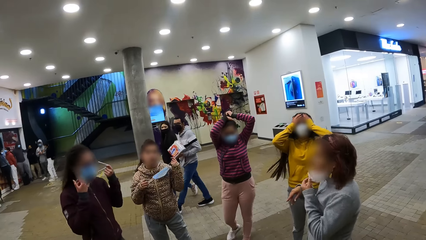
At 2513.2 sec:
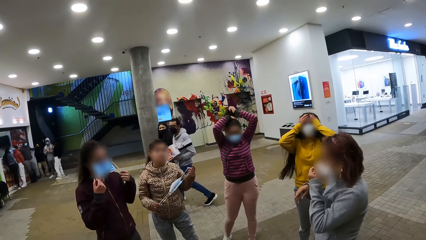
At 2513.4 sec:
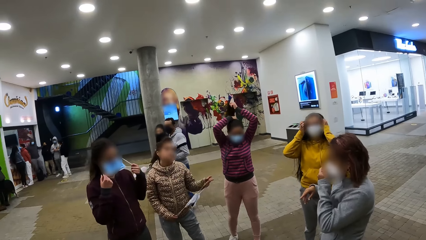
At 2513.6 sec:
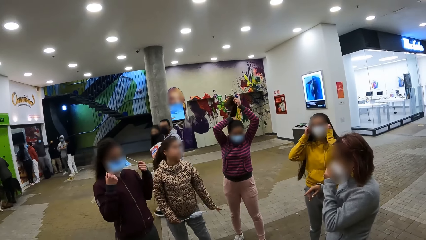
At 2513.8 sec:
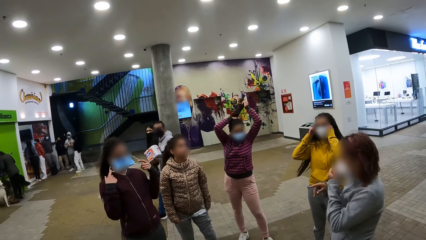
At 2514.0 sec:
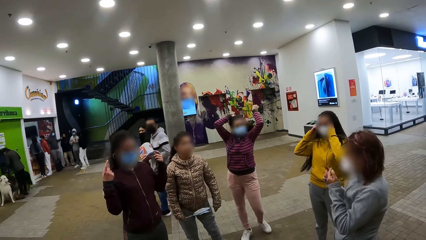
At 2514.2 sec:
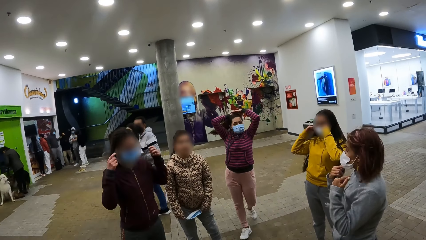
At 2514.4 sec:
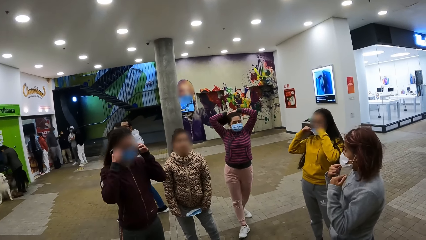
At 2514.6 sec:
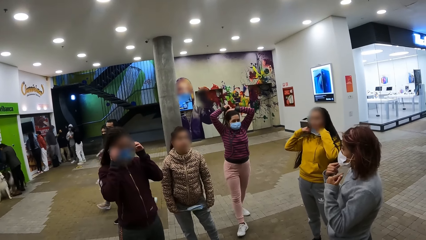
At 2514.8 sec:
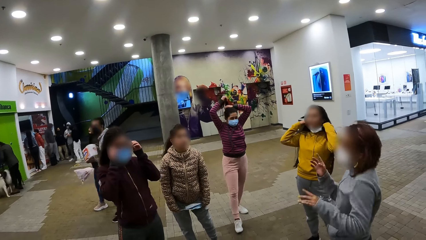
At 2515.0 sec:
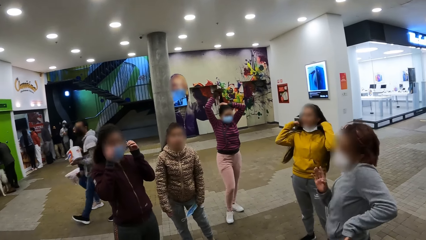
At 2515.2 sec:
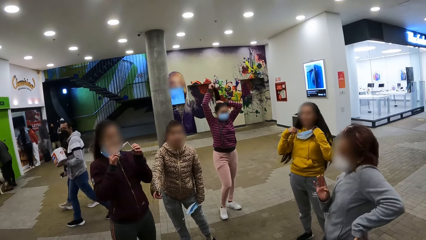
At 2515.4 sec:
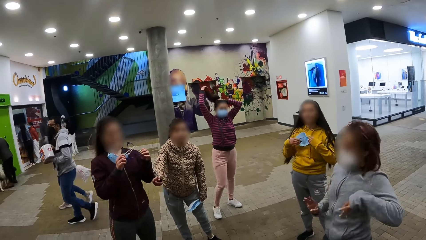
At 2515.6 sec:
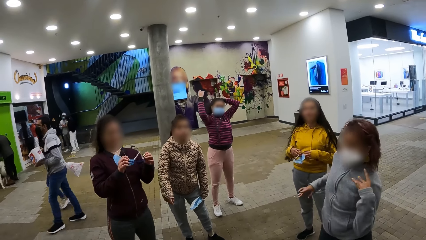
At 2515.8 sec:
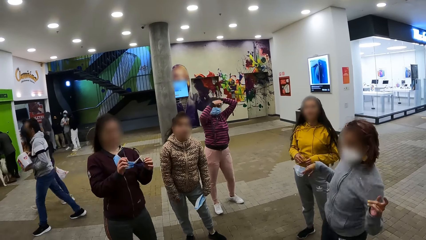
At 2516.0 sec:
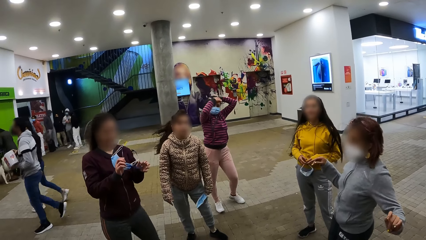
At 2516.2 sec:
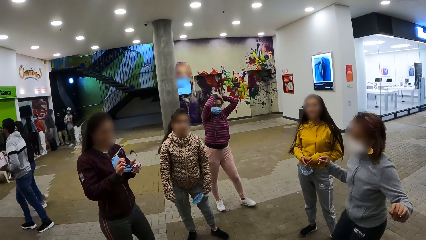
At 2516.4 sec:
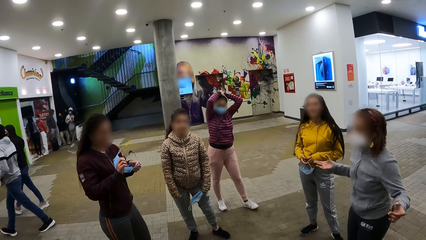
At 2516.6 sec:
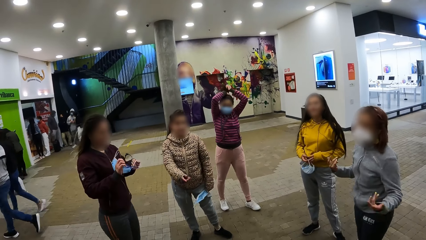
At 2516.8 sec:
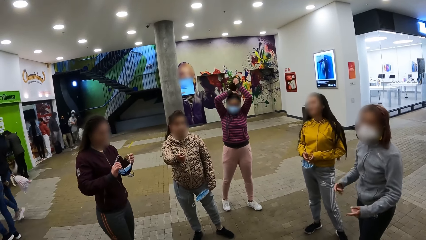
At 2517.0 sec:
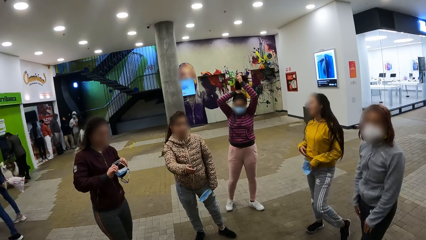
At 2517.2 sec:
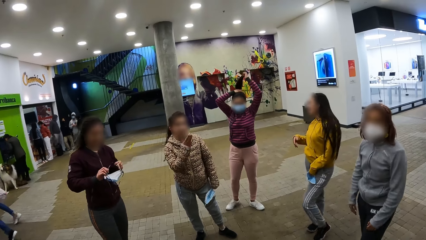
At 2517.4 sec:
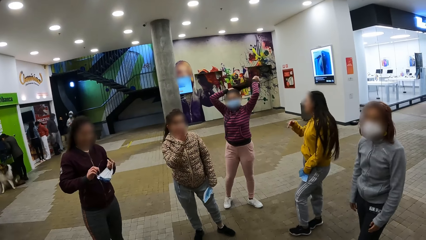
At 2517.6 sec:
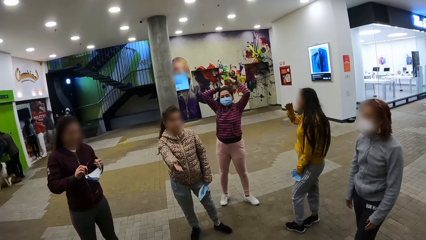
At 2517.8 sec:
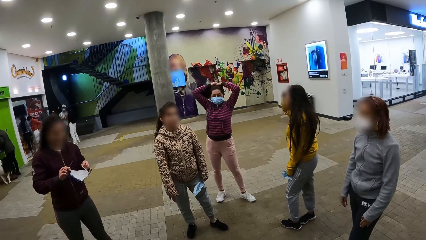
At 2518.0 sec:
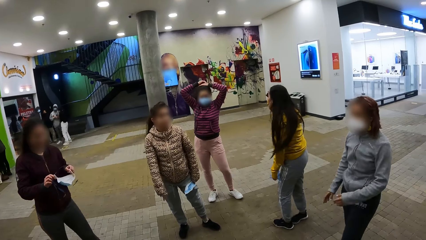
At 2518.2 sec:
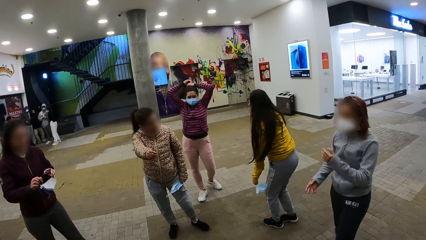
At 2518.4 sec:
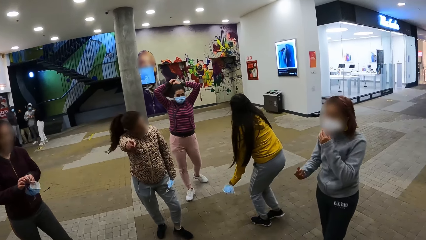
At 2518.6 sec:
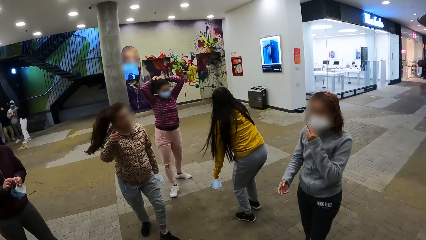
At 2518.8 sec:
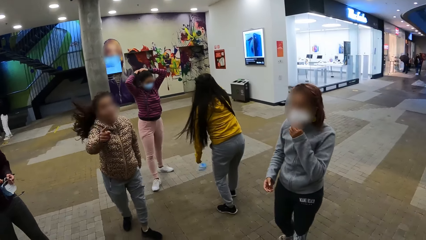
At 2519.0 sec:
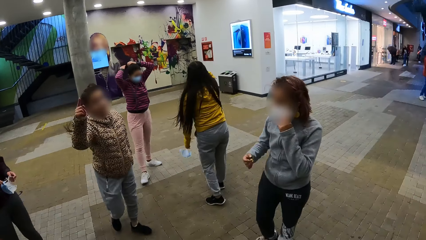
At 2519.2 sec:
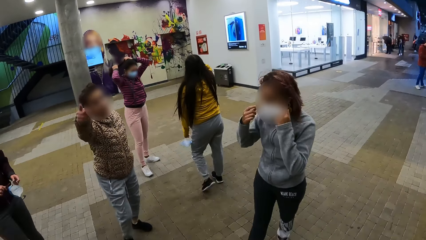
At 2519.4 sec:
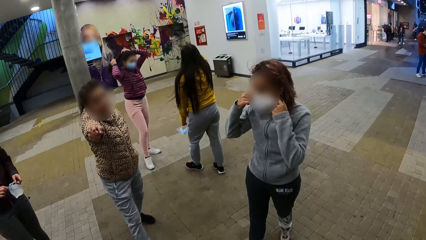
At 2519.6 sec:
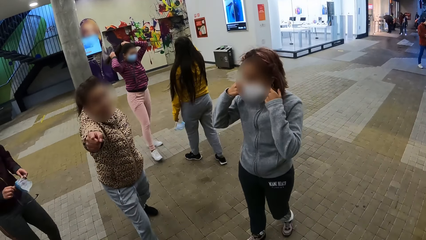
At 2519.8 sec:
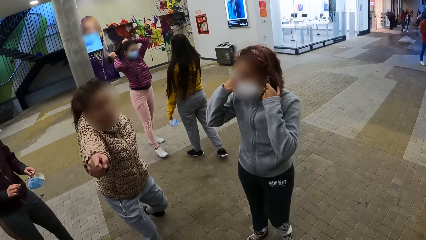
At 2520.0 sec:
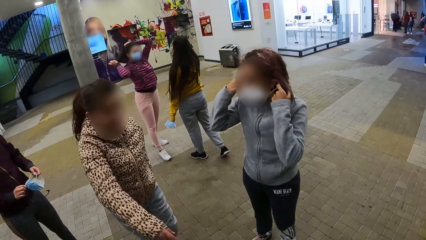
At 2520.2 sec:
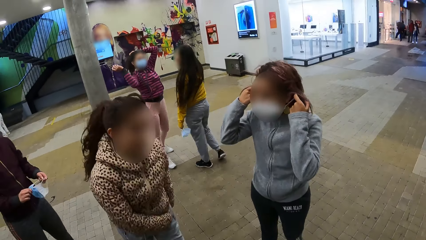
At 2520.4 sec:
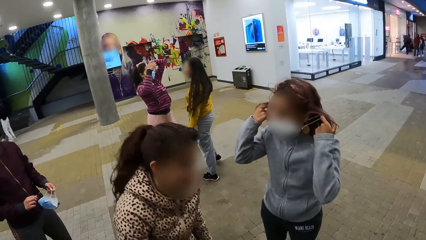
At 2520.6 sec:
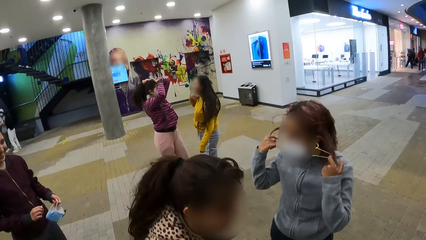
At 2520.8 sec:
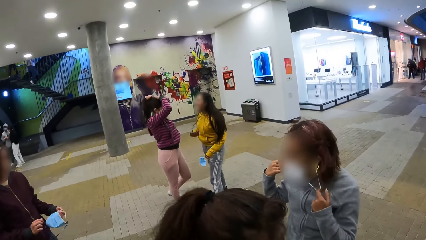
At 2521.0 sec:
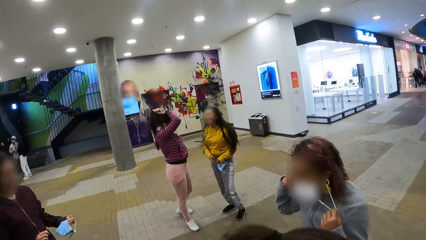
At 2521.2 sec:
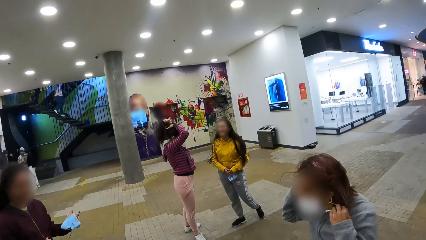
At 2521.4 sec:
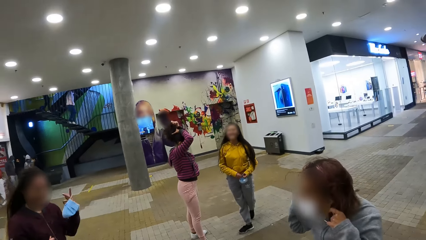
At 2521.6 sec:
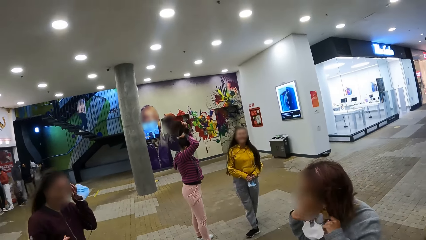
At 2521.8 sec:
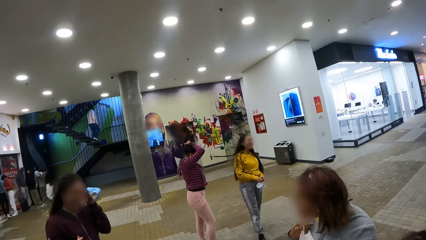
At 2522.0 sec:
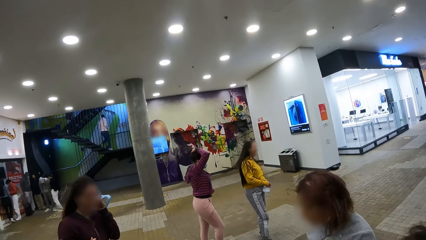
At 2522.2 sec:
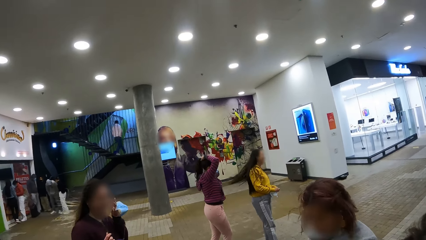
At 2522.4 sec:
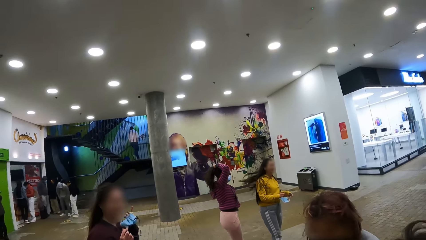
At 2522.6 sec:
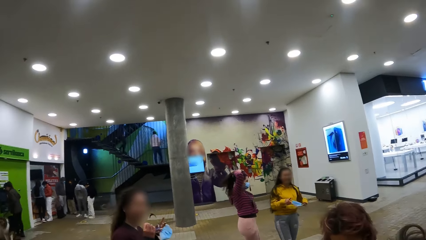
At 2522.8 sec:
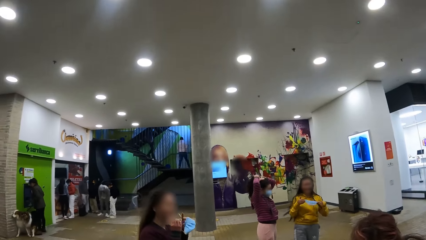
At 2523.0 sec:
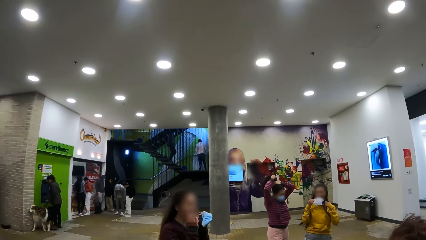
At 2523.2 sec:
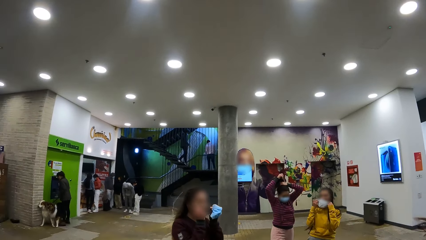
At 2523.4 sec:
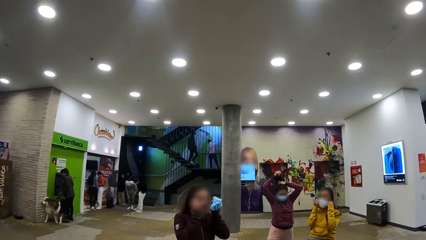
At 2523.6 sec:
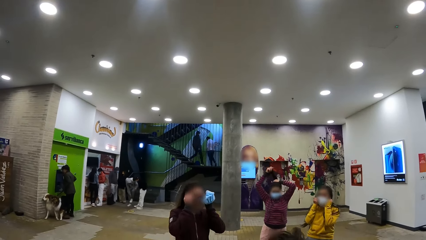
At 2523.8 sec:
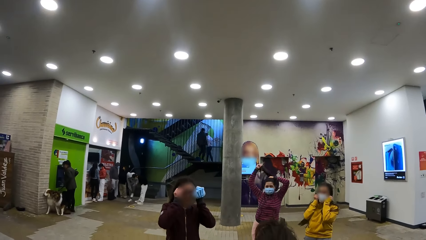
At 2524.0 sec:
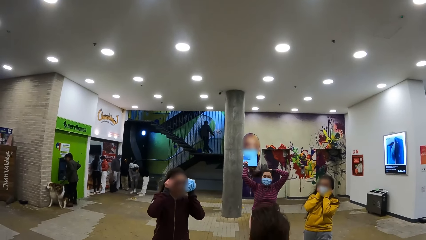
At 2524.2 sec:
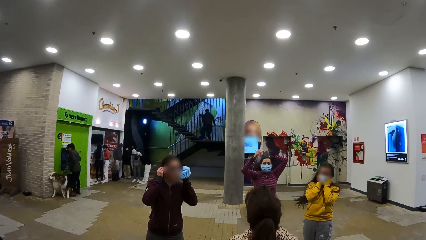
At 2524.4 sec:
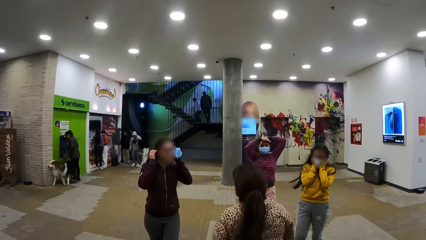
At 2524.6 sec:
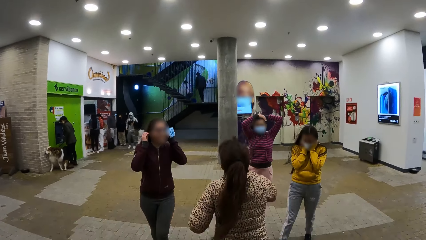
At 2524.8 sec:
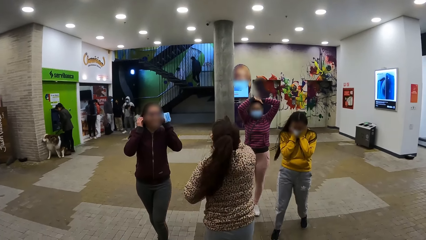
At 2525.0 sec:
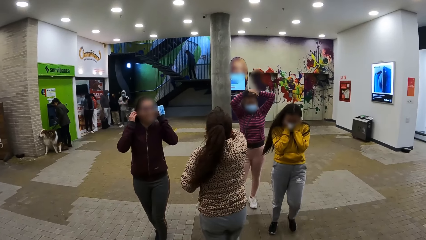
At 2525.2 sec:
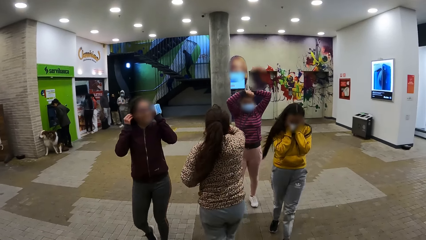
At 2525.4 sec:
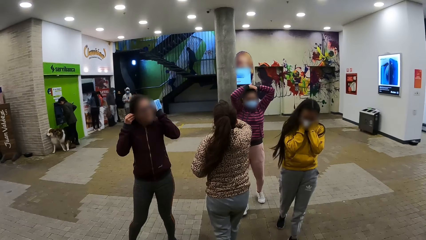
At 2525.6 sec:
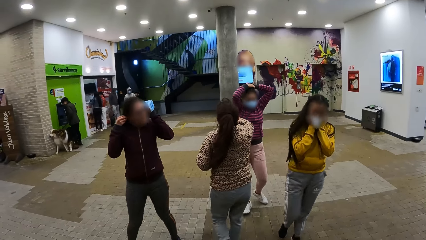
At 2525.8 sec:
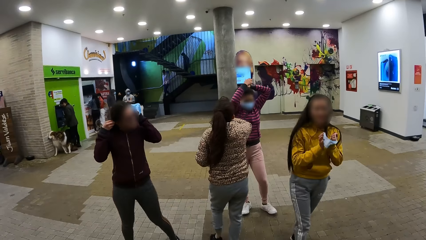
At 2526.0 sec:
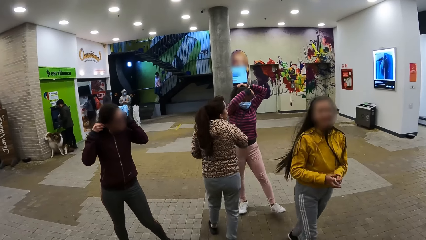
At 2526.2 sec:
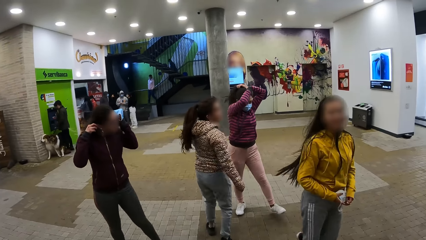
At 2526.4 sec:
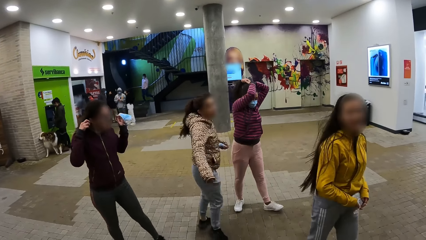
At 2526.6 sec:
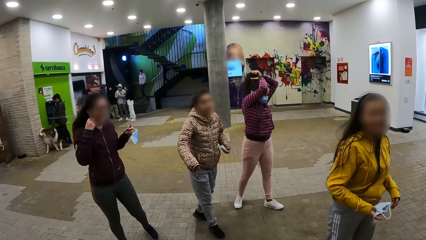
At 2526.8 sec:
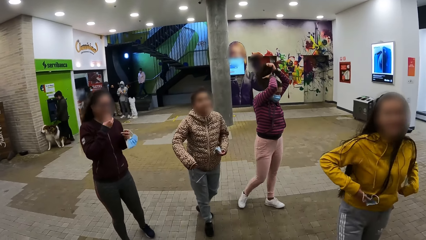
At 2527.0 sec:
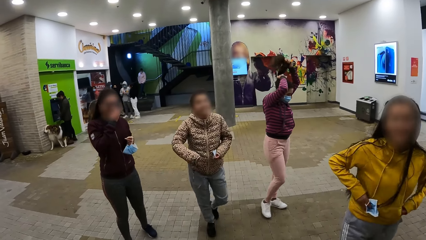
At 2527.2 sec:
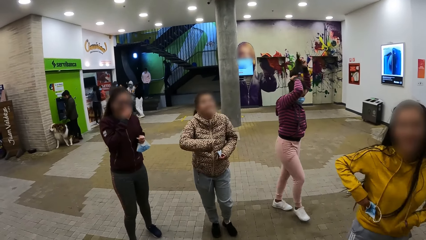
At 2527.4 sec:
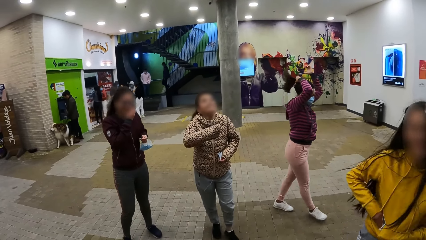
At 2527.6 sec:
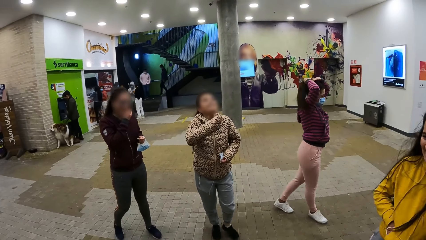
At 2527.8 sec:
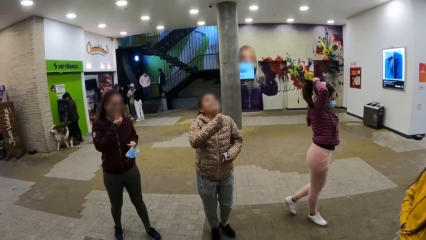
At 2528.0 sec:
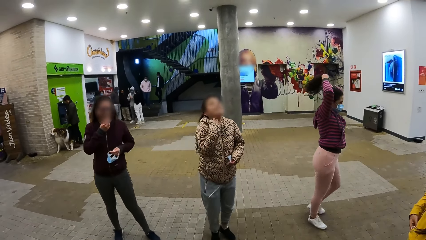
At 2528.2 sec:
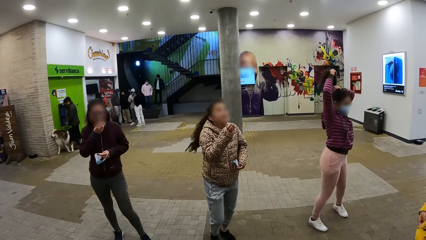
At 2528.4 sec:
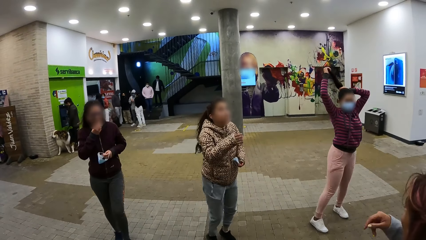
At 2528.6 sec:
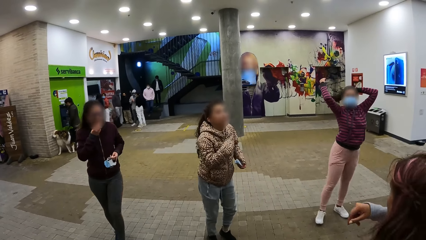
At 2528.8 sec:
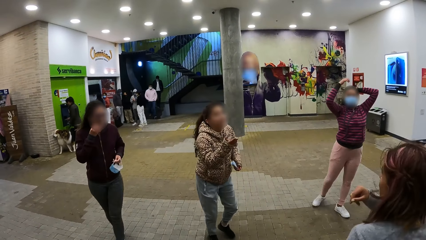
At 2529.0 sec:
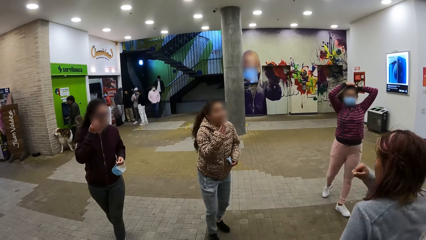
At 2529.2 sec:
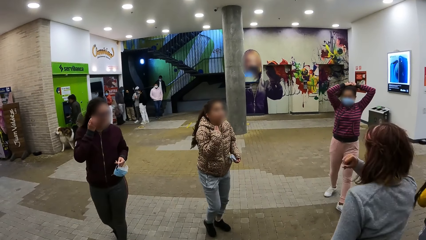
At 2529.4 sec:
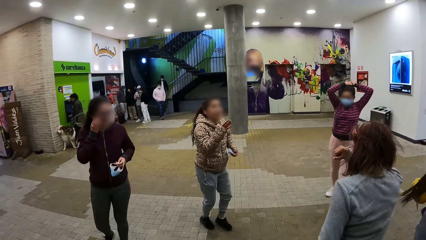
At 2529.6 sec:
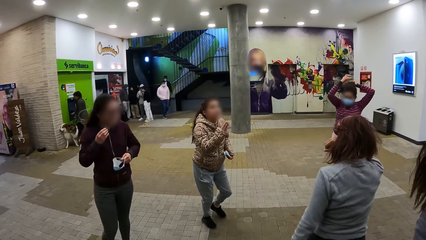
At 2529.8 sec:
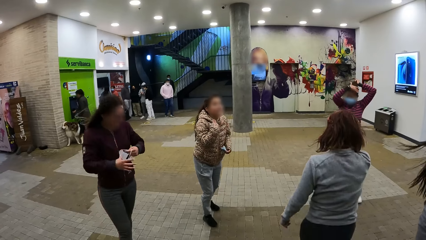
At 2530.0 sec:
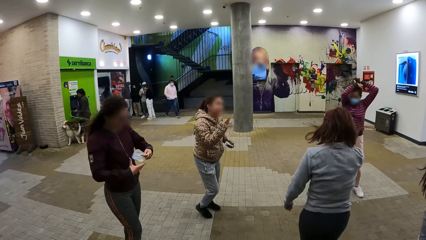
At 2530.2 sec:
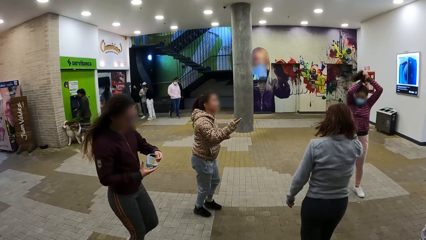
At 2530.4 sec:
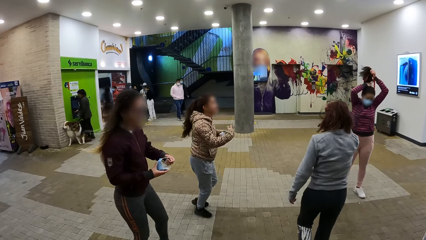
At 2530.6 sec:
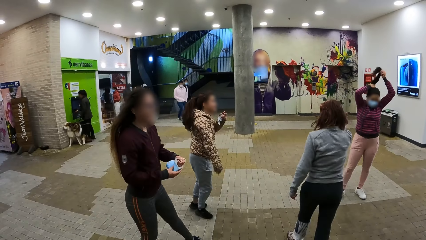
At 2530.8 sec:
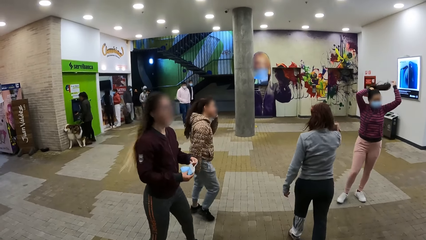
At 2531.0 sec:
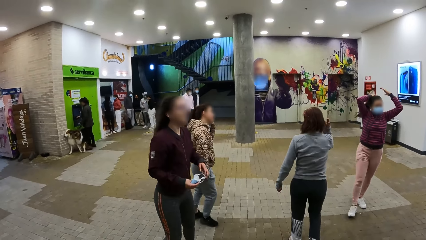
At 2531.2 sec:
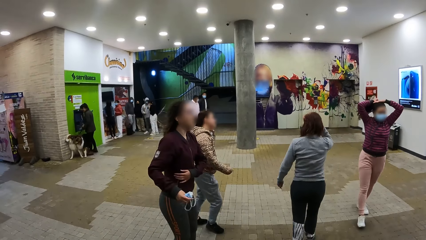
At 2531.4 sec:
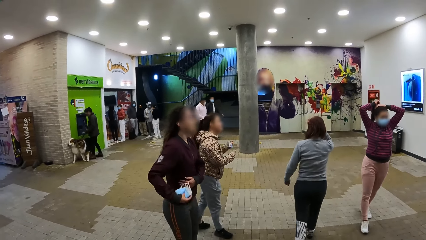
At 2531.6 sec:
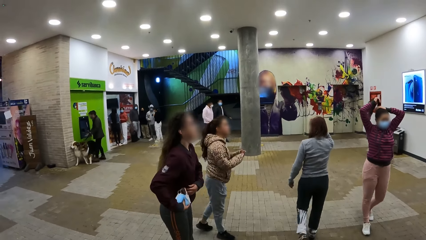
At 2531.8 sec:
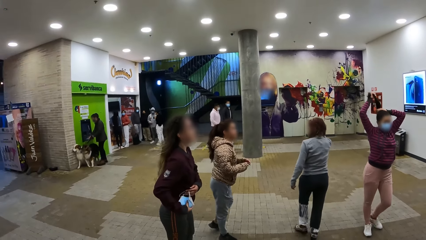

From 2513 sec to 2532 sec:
A girl removes her face mask, places the face mask in her left hand and walks towards the dancer. The girl wears the face mask and walks towards the camera wearer. The girl removes the face mask, walks towards the camera wearer and places the face mask in her pocket. The camera wearer stares at the dancers.
